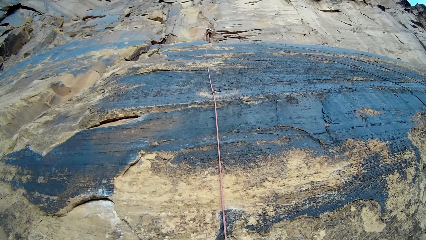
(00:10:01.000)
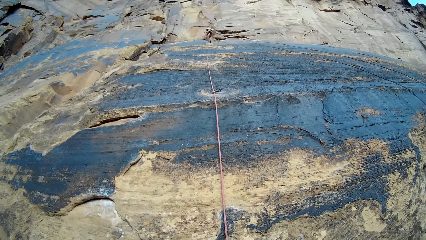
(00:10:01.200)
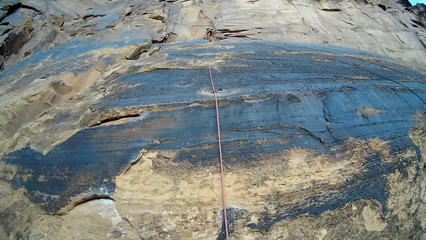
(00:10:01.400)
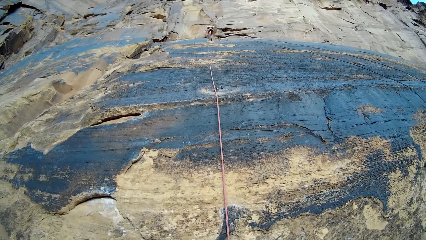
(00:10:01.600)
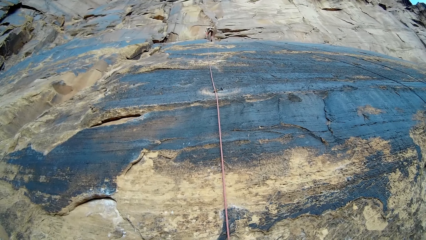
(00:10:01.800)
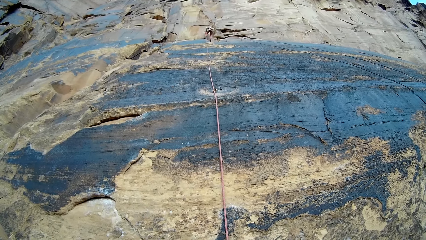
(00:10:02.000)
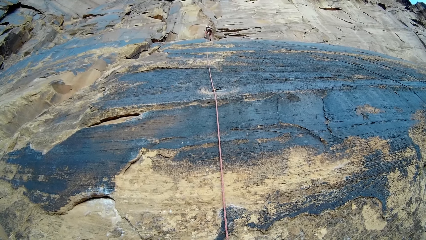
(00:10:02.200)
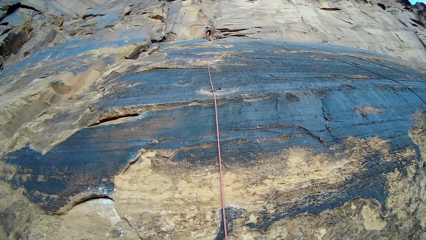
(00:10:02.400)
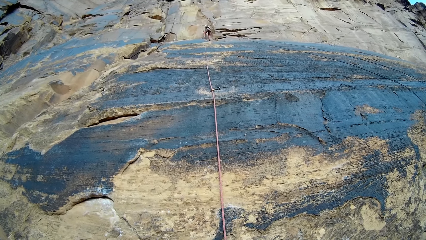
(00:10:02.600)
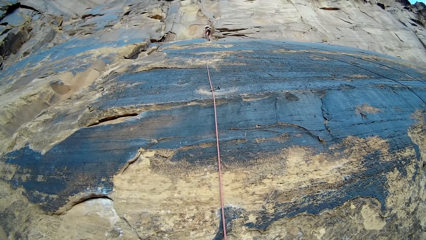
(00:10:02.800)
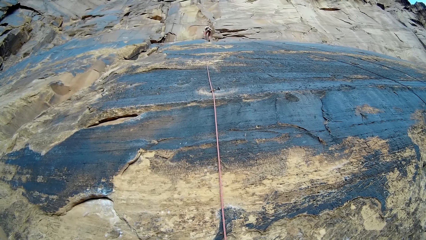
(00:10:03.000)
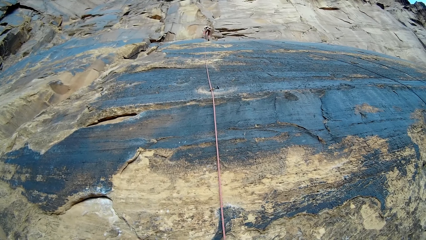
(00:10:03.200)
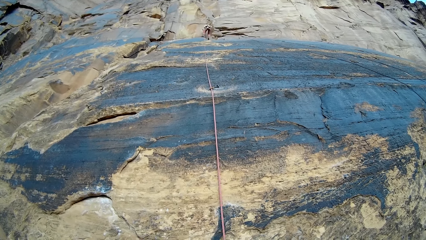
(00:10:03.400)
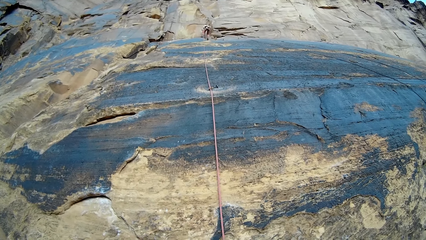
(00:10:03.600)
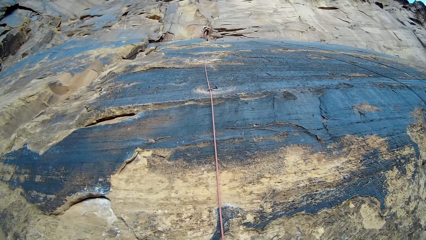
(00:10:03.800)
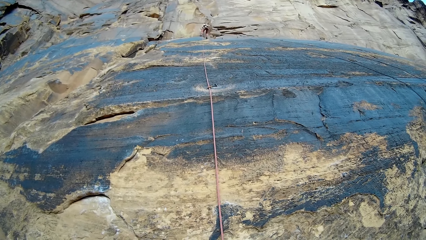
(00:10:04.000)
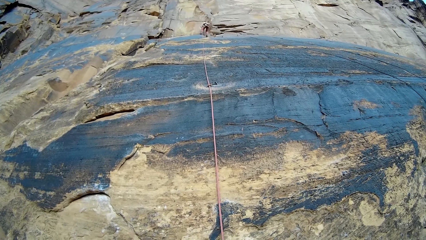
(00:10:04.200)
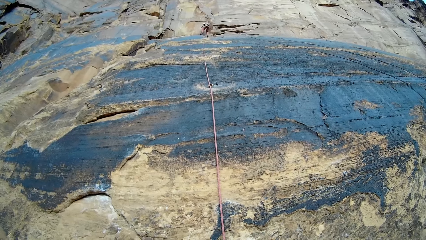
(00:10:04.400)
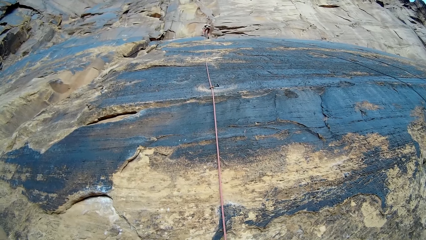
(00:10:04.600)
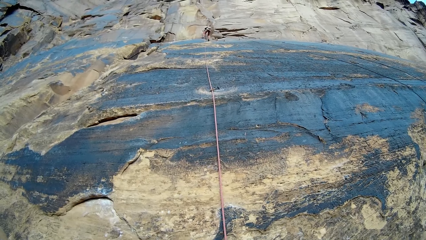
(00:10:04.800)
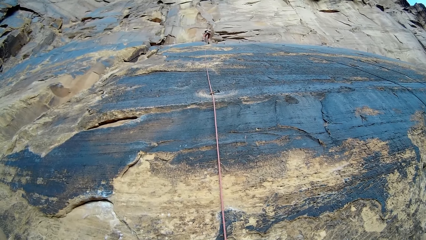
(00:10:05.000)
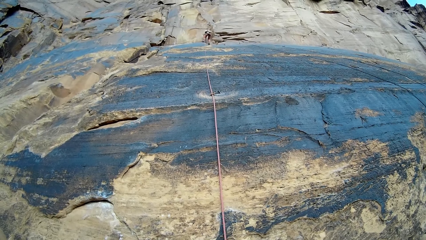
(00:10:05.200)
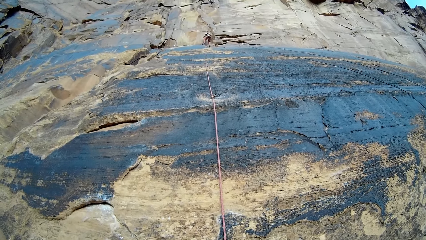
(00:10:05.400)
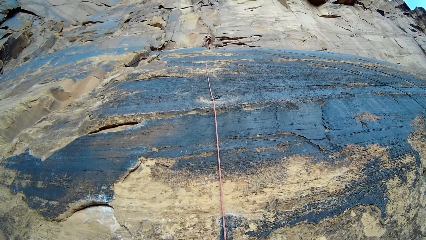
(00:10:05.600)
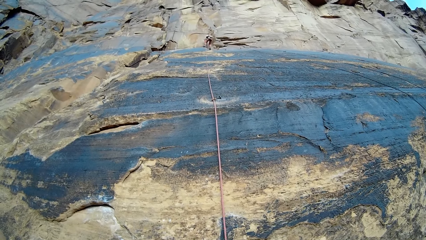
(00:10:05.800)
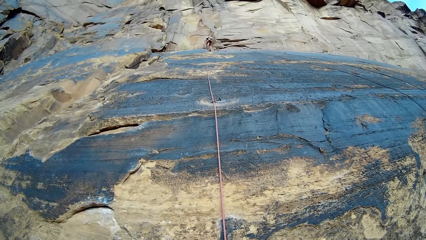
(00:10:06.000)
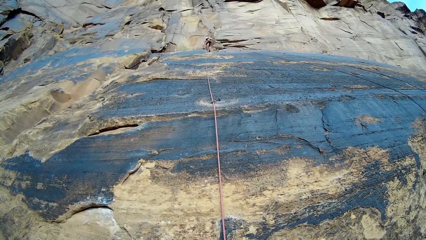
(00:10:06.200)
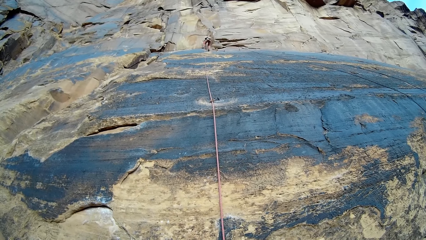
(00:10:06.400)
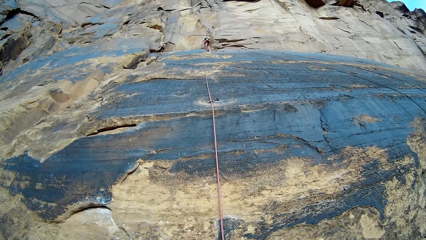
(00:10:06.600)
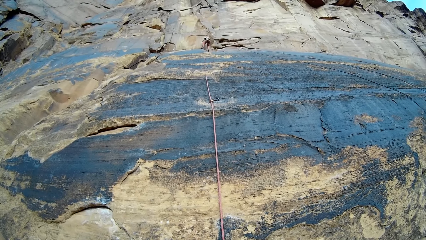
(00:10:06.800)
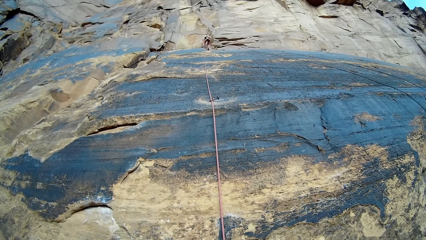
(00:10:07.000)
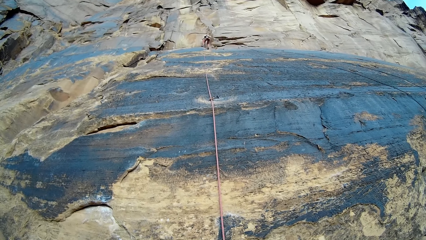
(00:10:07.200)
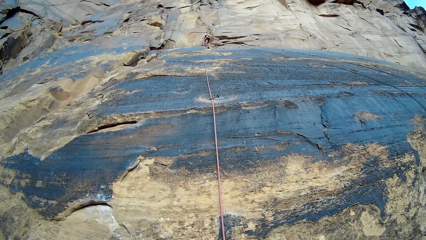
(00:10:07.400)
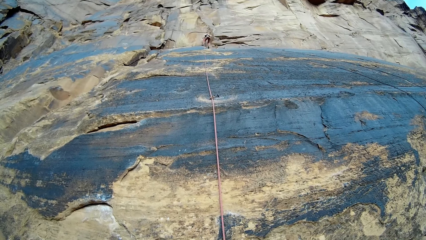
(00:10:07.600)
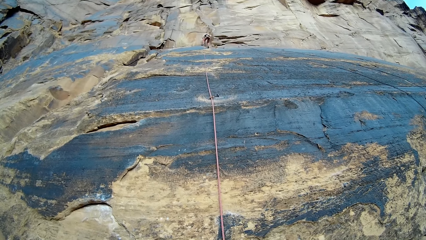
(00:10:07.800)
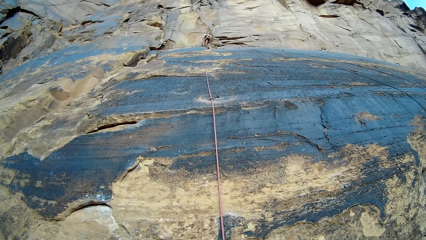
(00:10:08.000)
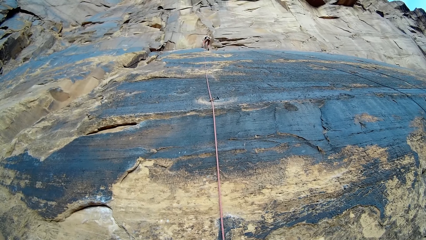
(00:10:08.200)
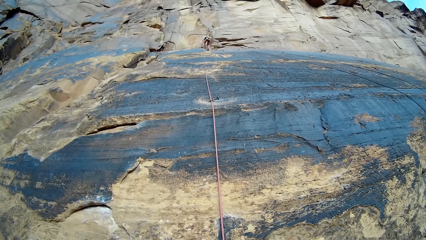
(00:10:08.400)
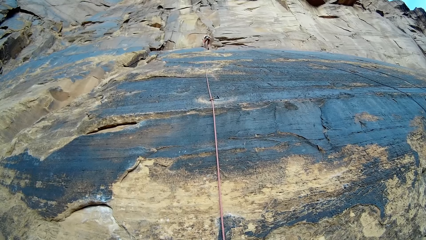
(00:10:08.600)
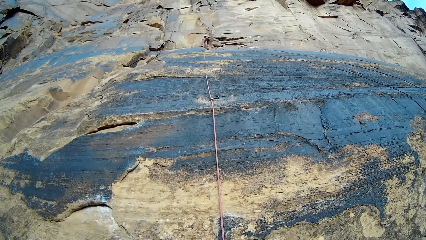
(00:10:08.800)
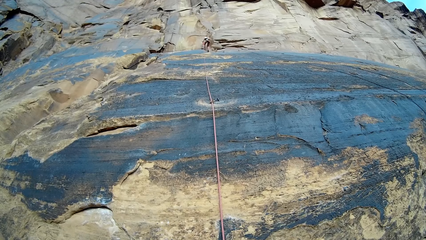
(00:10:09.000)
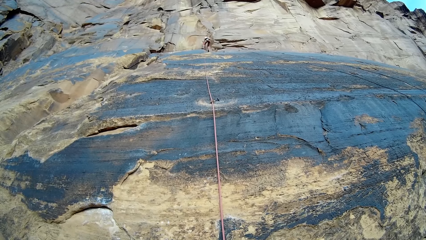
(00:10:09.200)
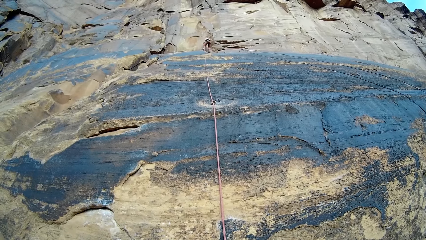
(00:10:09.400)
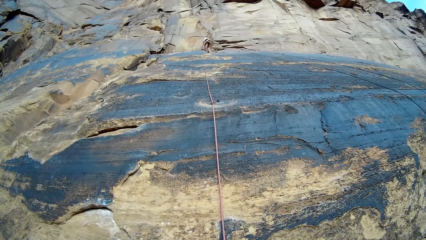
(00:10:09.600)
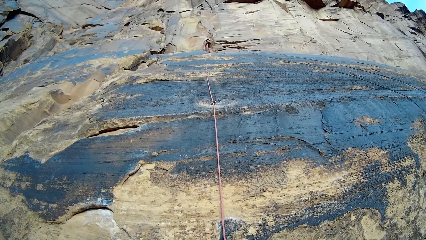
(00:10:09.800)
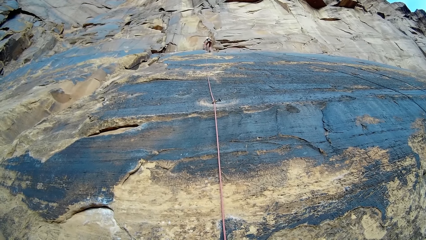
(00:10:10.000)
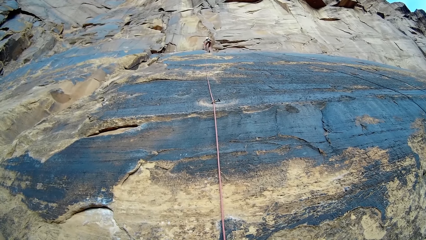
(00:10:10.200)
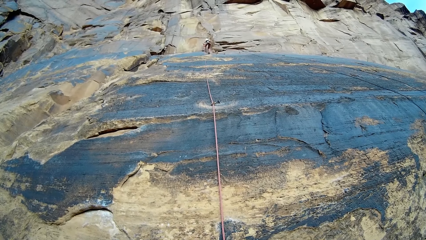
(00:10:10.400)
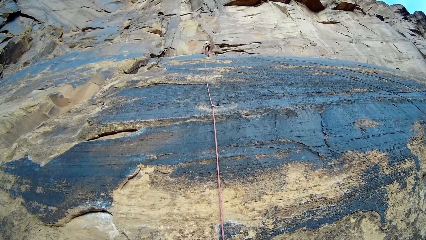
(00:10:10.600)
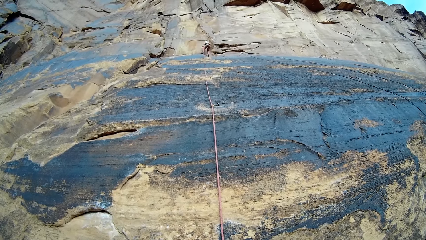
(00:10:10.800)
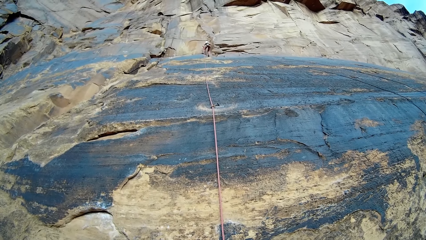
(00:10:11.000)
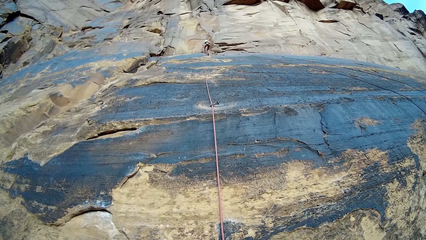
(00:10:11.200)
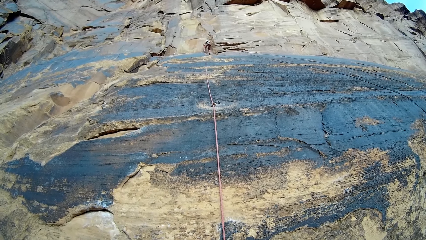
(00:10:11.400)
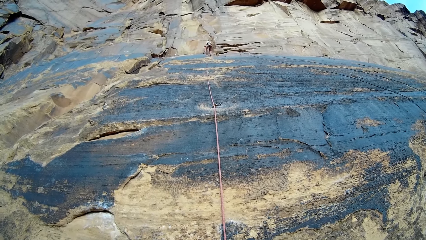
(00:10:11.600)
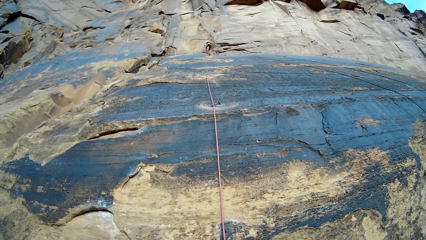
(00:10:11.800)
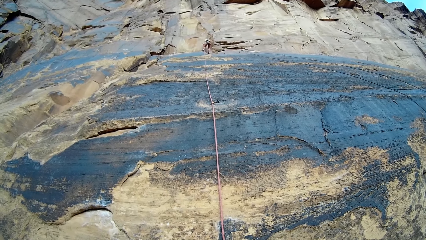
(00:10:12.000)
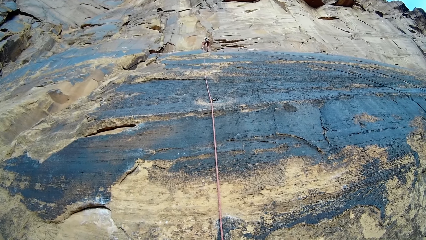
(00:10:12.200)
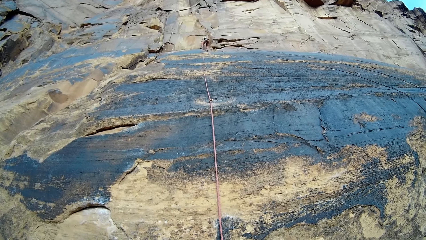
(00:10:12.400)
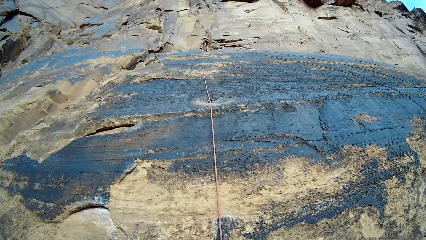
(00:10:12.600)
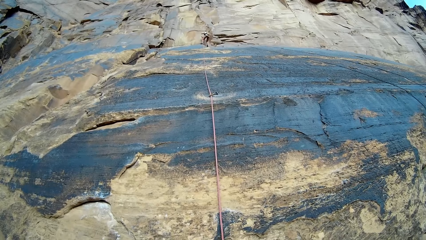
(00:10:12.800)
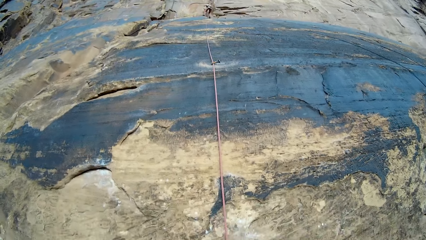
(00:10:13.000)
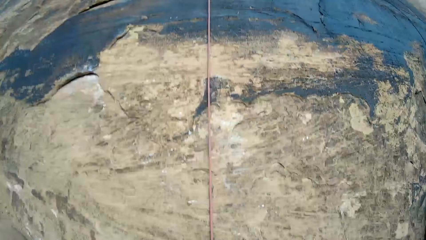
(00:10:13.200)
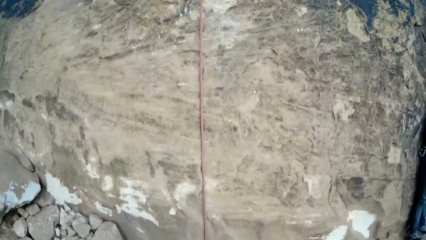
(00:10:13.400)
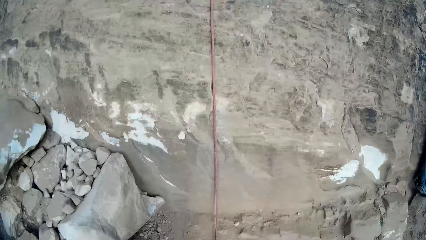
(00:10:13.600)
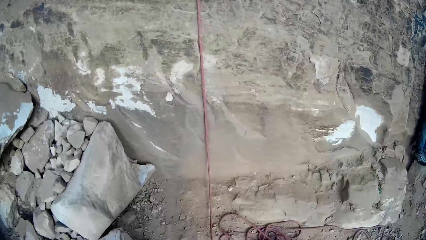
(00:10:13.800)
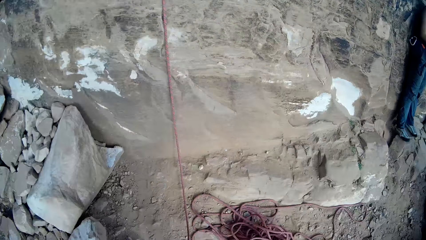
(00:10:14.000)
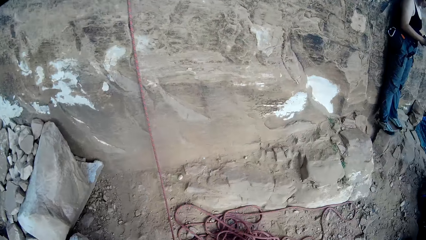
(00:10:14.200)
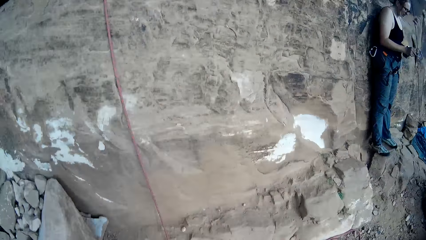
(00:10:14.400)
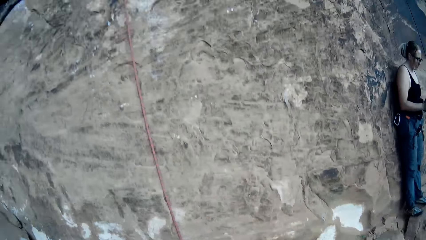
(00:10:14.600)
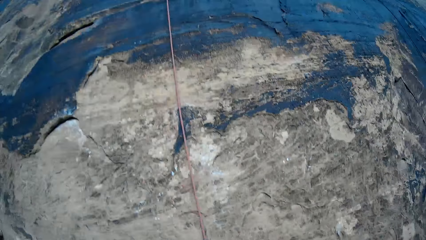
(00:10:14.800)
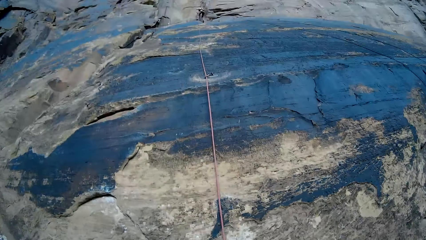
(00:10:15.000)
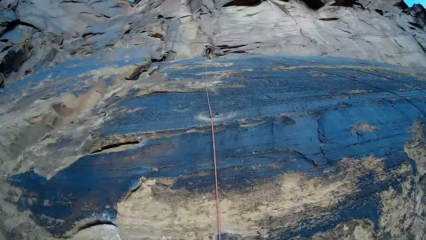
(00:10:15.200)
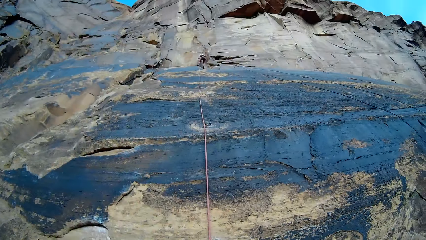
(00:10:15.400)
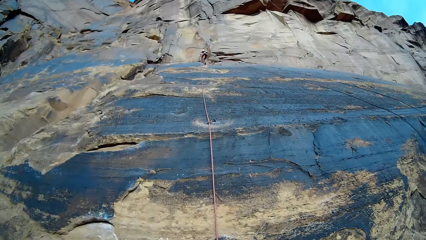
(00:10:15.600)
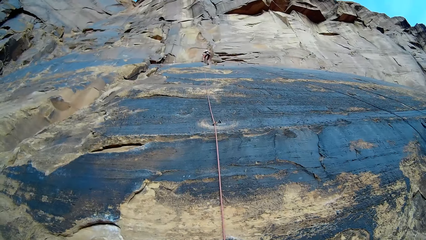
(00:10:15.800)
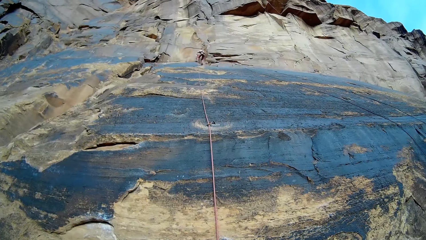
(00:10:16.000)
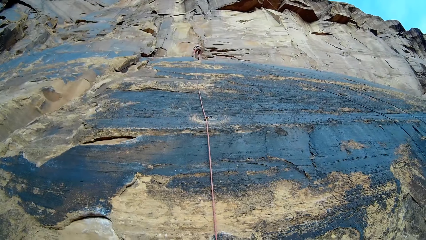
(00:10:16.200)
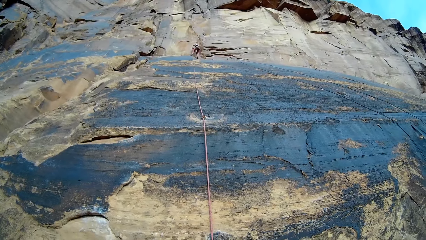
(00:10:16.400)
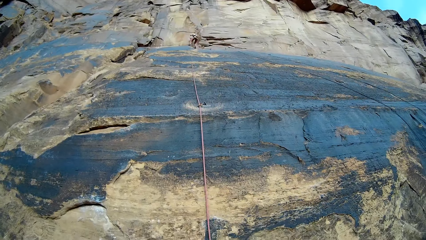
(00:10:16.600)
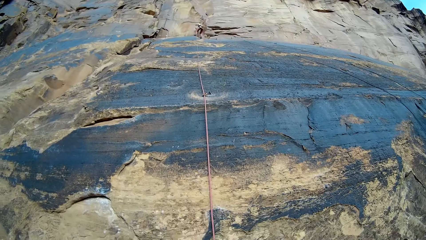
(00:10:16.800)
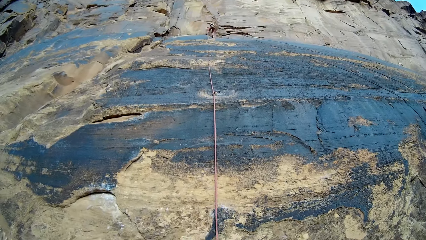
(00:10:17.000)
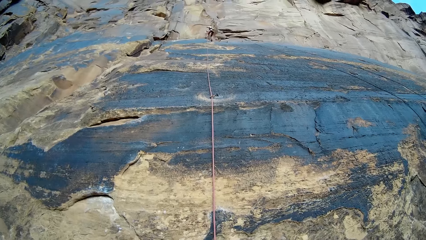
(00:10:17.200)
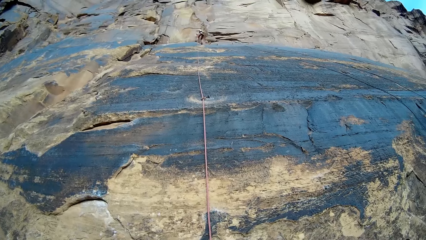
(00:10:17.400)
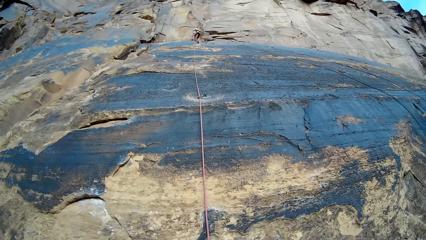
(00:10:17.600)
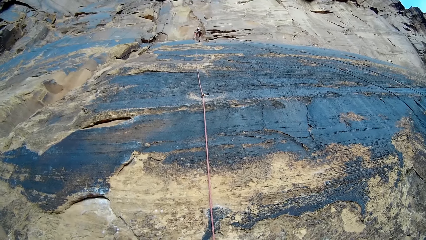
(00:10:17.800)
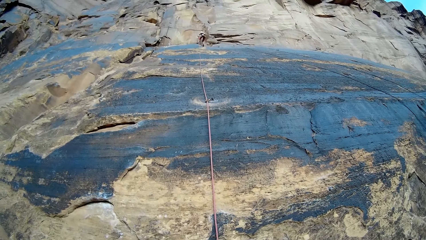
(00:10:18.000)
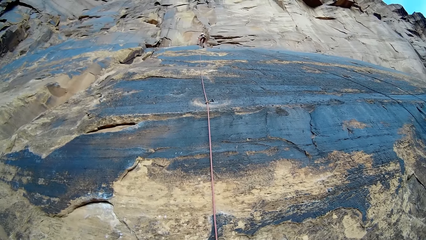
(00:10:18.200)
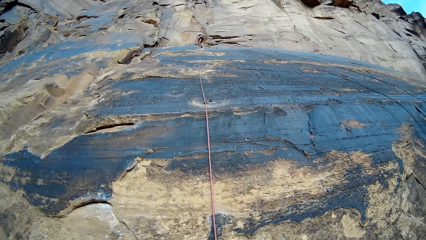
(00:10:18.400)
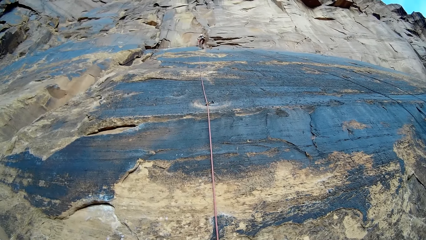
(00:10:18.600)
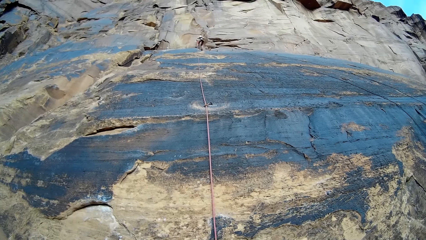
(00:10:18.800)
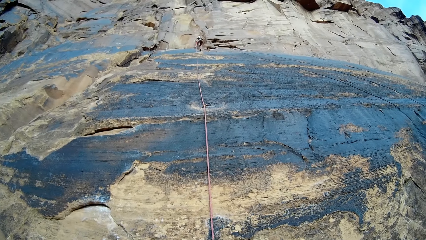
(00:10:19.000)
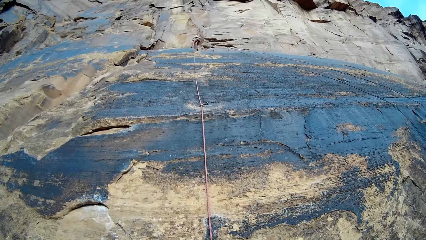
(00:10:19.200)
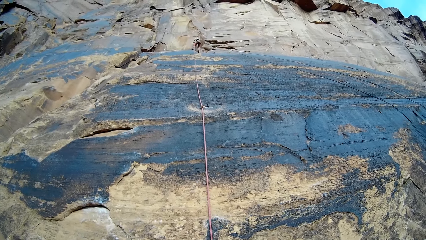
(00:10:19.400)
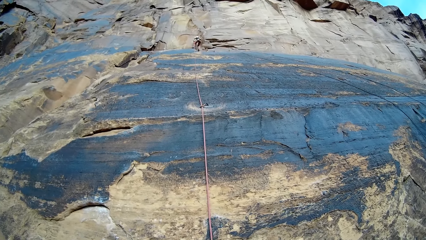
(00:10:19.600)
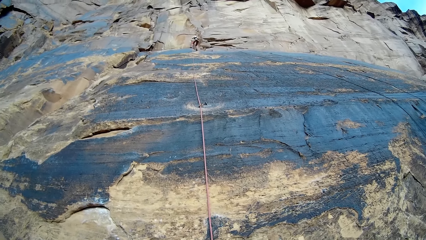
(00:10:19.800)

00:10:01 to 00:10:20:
A man touches his pouch with his right hand. The camera wearer looks down on the ground. The man holds a can. The camera wearer looks at the man. The man fixes a hook on the rock wall.
